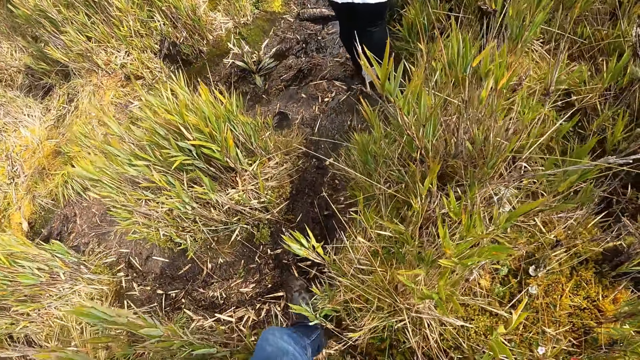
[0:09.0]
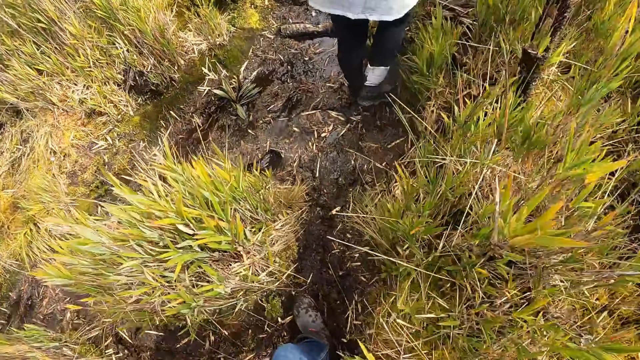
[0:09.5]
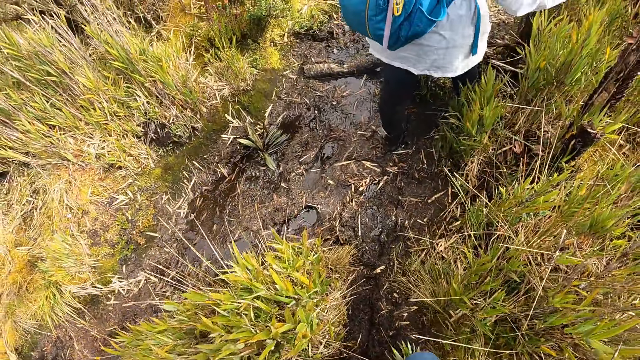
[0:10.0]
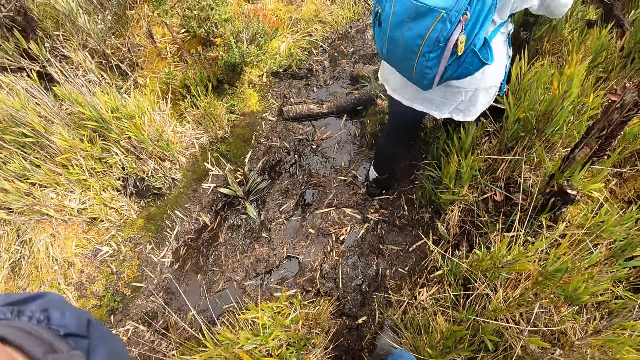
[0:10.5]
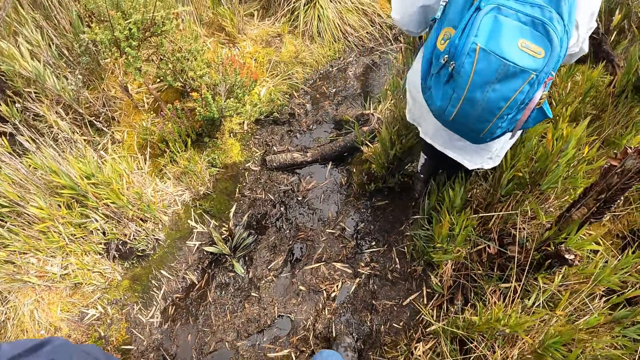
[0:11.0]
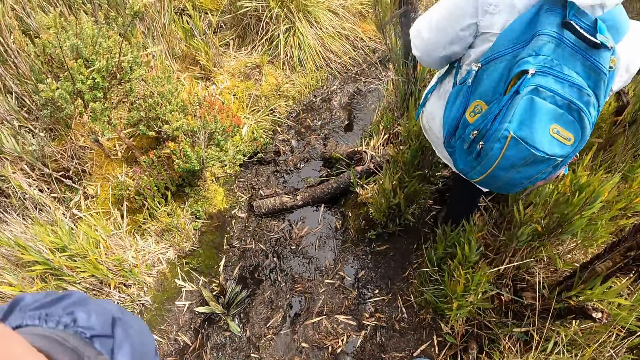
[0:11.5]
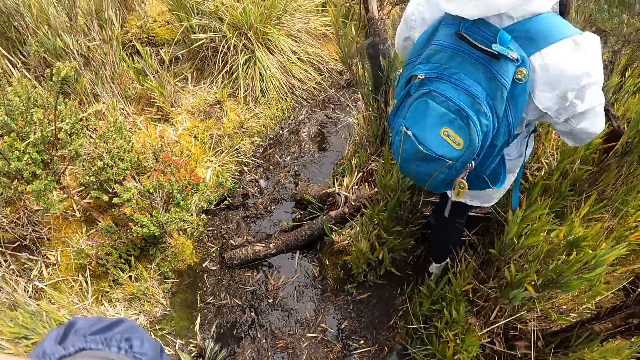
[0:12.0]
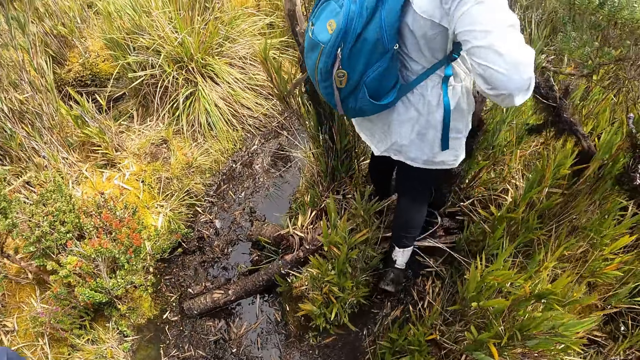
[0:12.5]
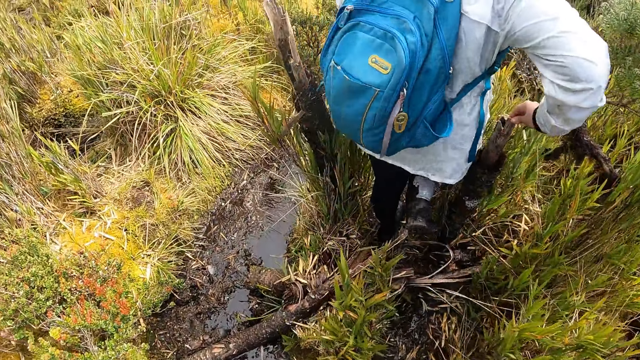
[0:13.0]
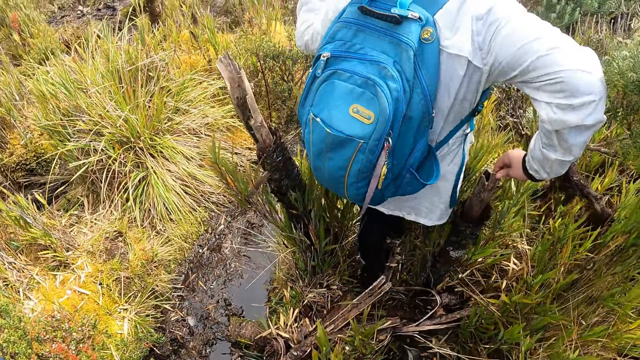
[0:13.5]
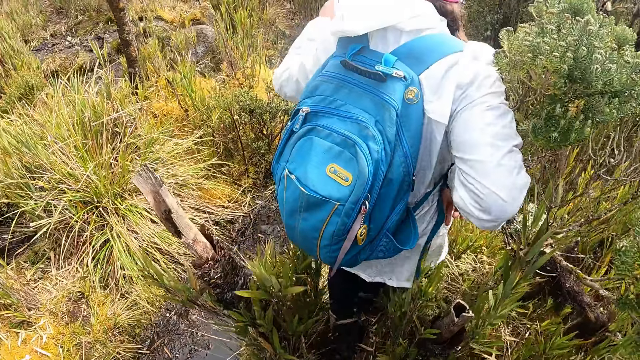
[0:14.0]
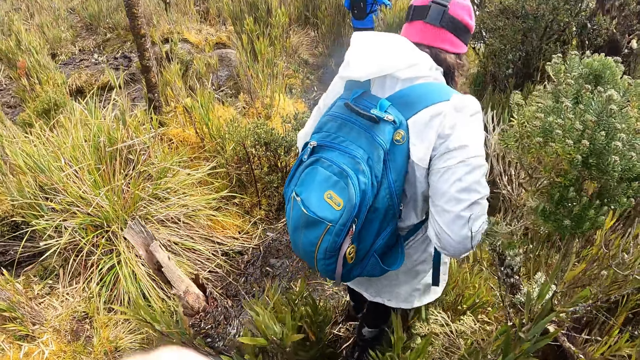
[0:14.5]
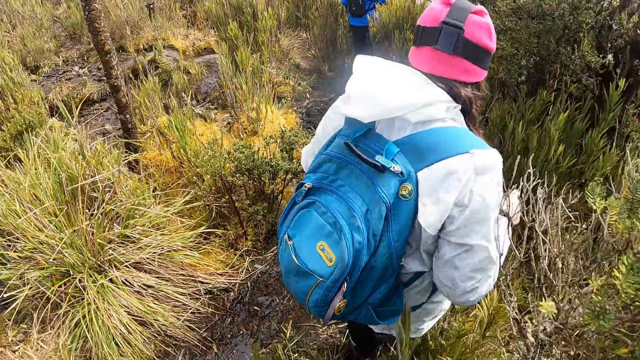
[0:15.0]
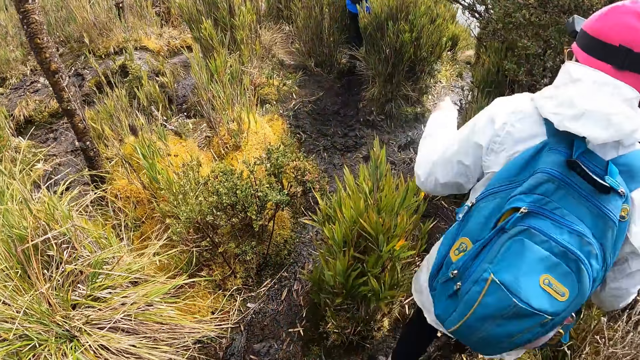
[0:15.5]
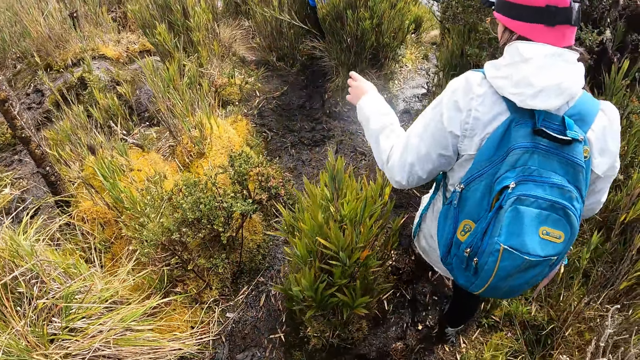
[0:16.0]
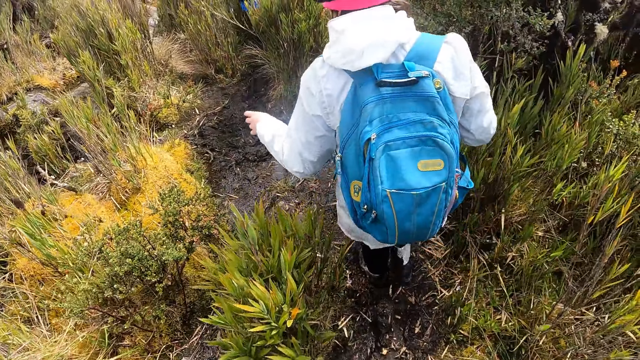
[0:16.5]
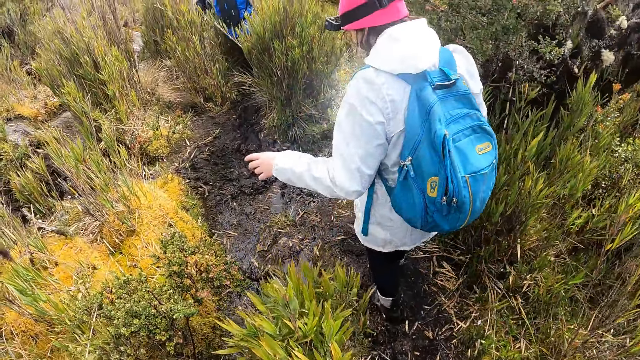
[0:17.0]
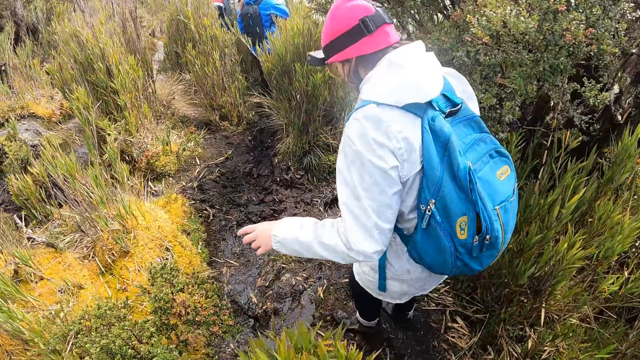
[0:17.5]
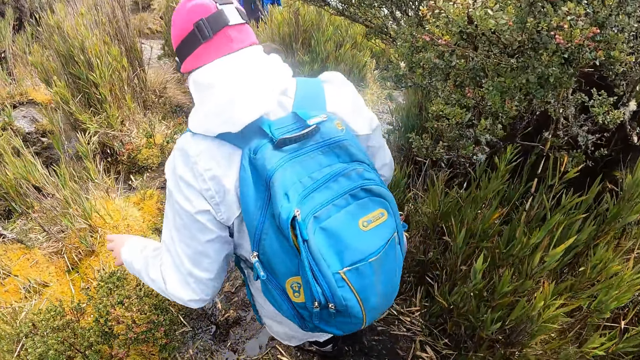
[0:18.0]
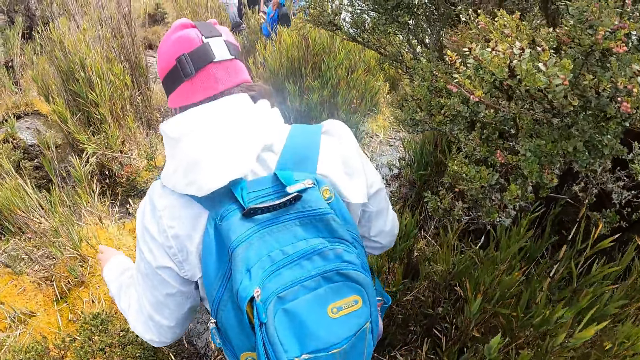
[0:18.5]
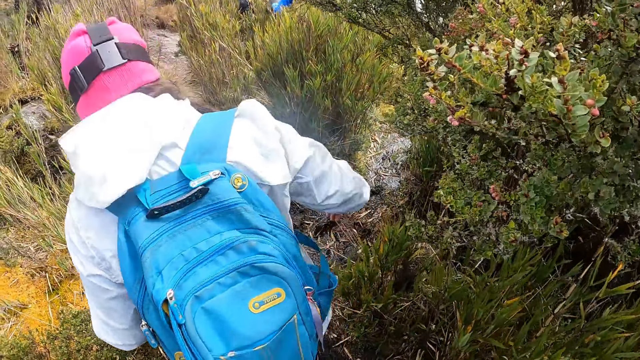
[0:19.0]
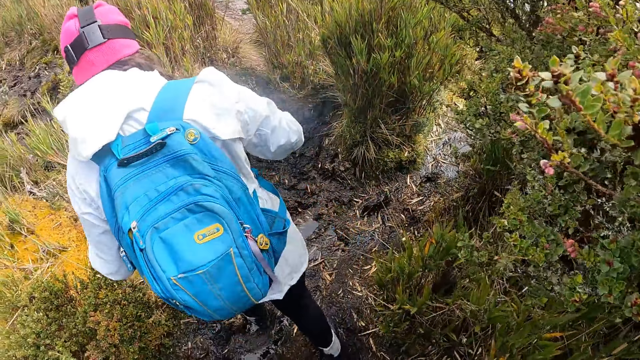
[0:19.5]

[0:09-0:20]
The camera wearer interacts with a woman. The woman holds a log of wood with the right hand and walks on mud.

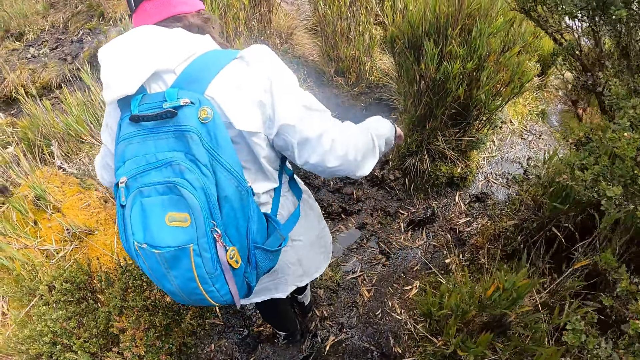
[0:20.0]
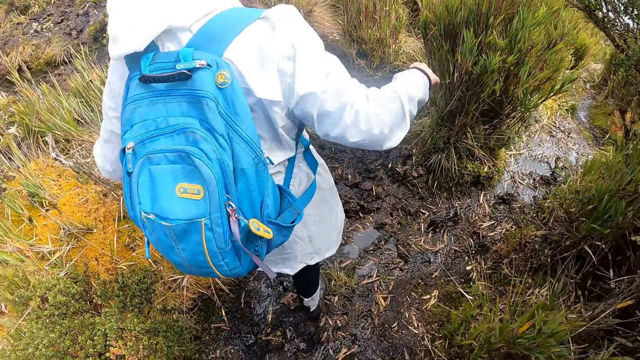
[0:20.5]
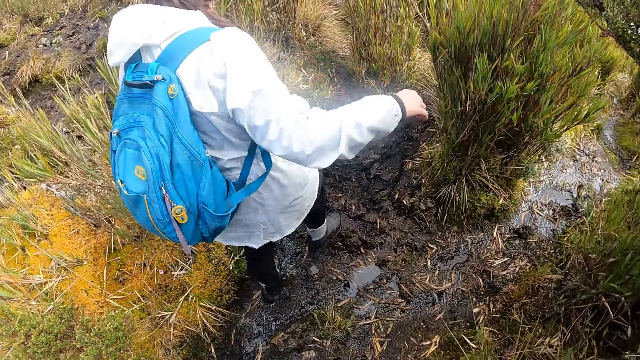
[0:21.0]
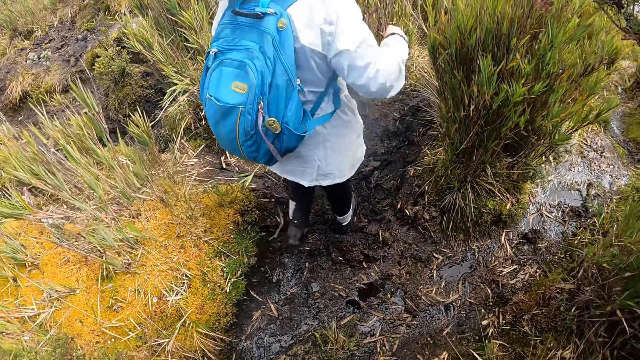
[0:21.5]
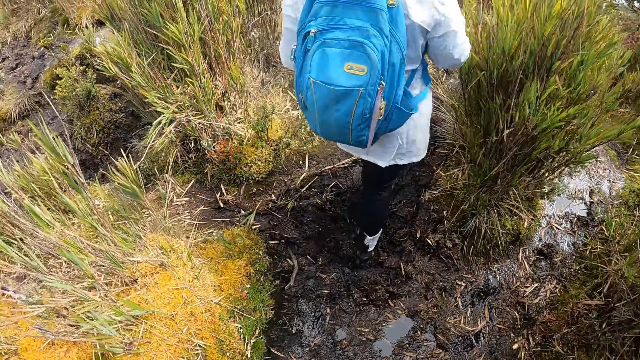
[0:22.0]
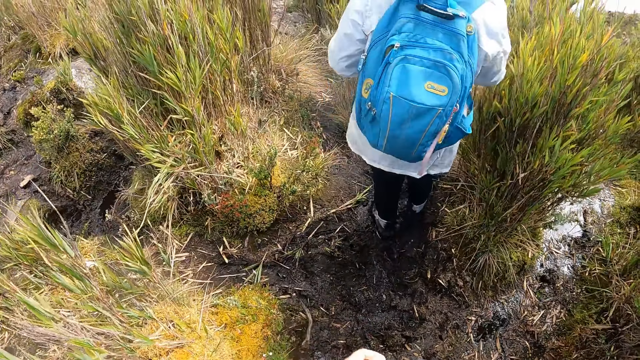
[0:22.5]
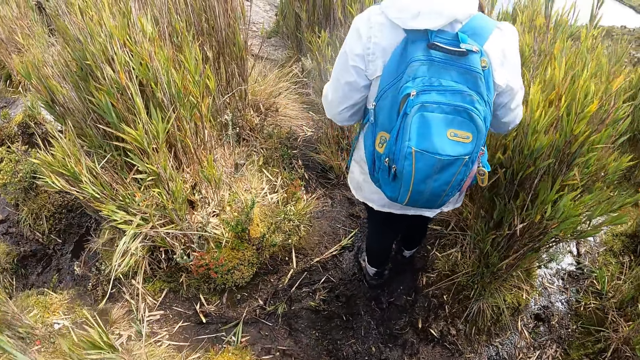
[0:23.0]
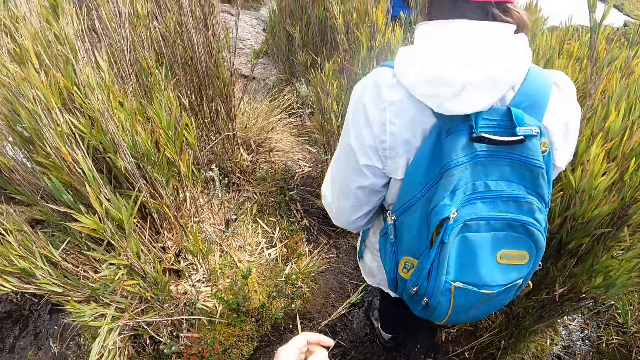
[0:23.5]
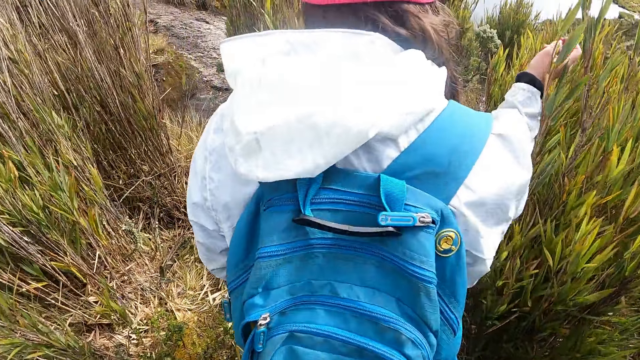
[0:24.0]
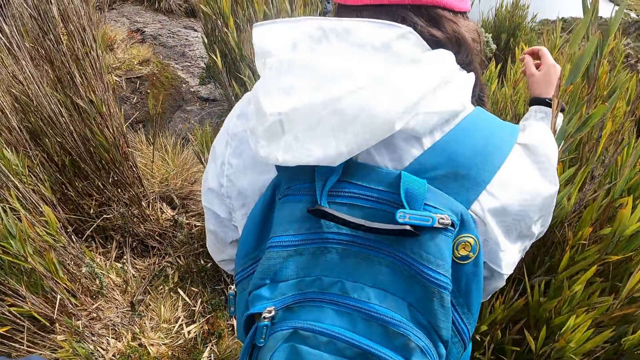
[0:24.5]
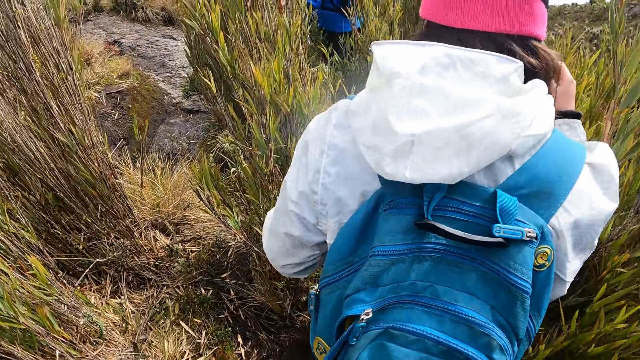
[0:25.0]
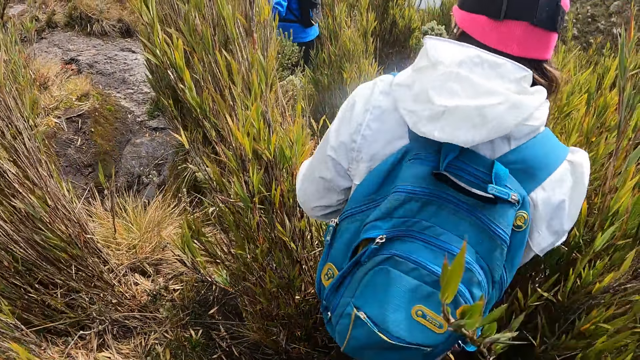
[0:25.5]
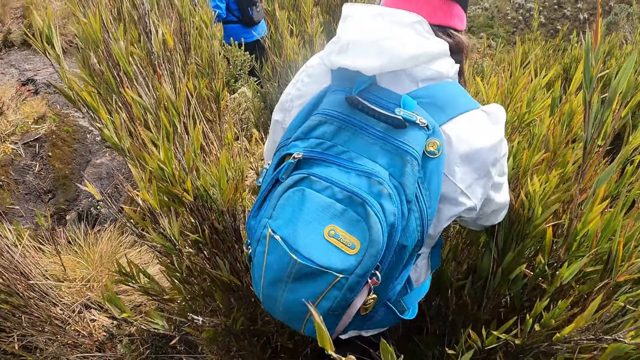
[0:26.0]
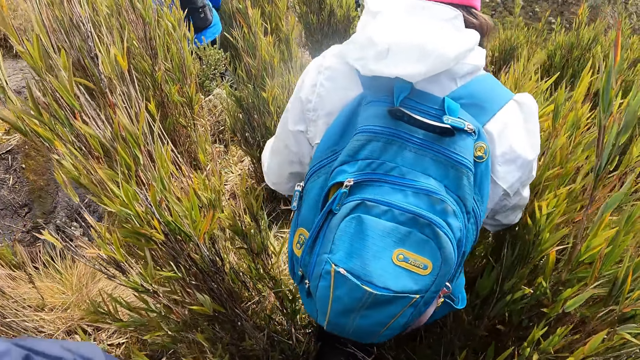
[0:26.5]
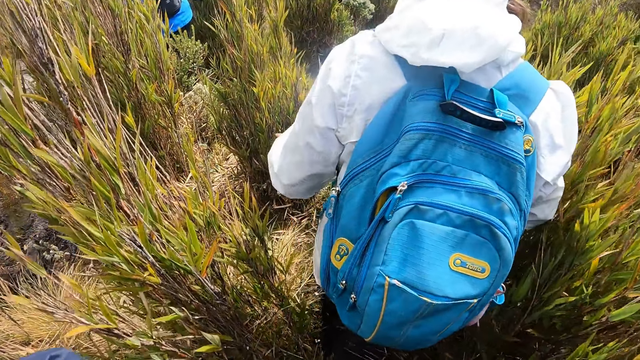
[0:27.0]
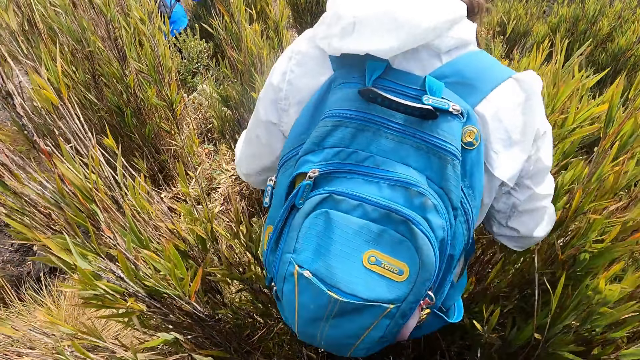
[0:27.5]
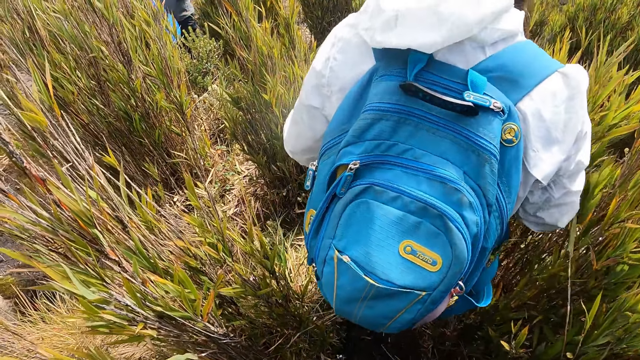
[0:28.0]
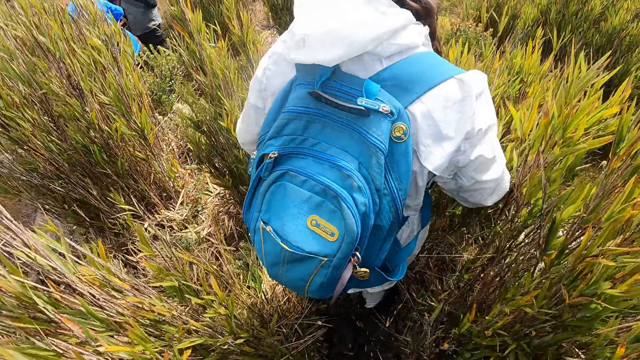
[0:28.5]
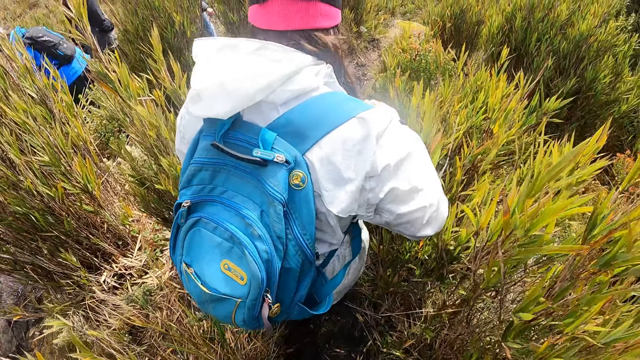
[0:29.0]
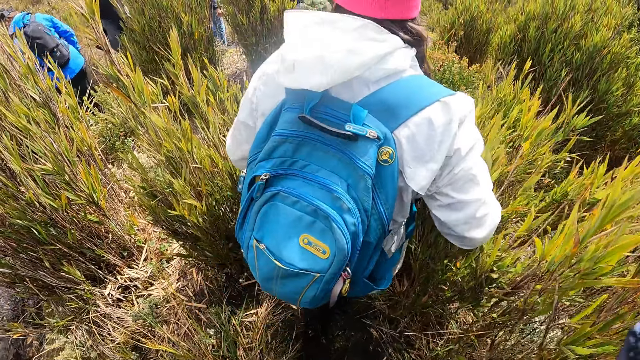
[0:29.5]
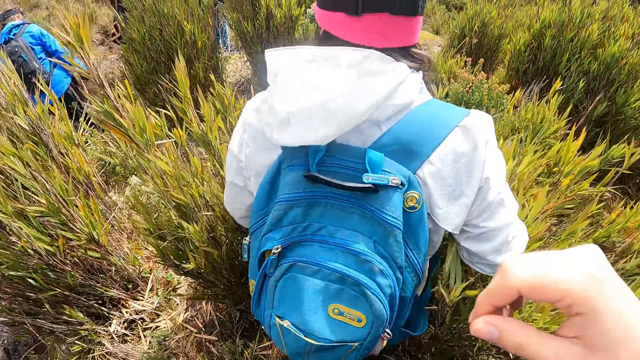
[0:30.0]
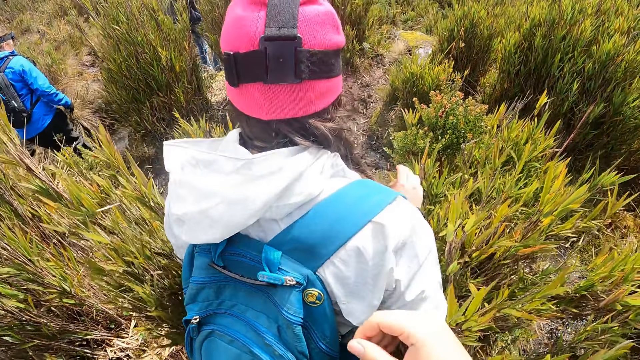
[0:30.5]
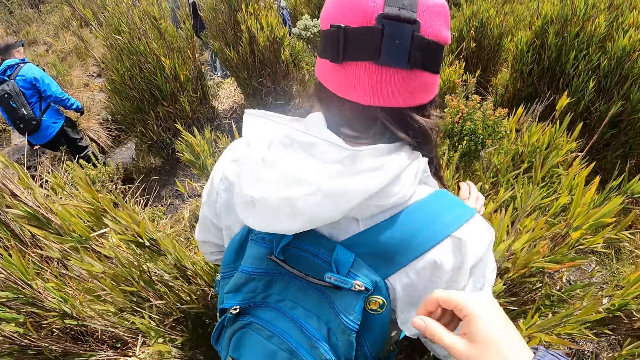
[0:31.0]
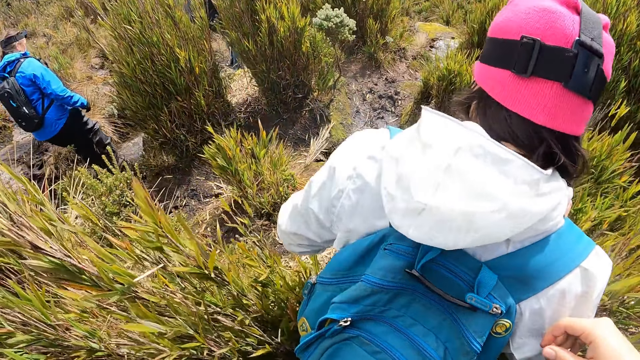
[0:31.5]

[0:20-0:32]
The camera wearer moves the right hand. A person walks ahead of the camera wearer. The camera wearer stretches the right hand.
